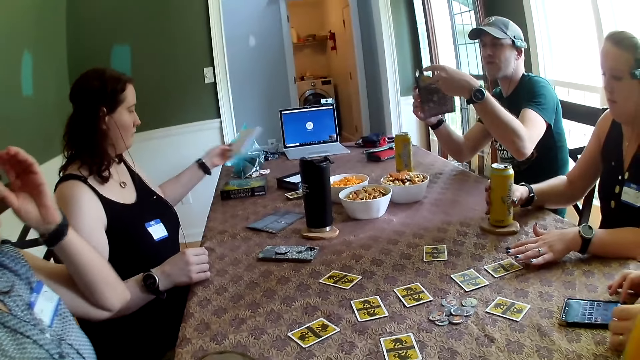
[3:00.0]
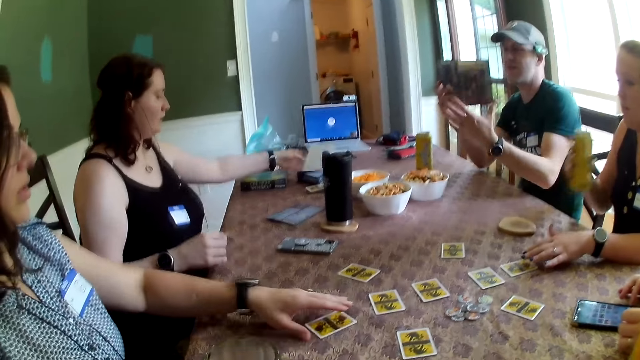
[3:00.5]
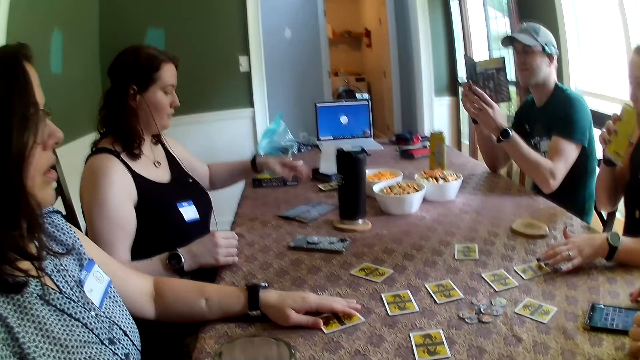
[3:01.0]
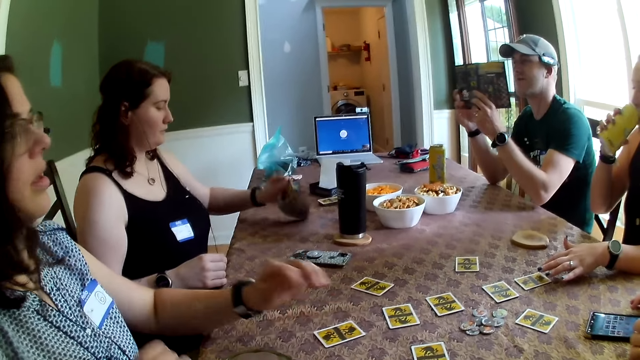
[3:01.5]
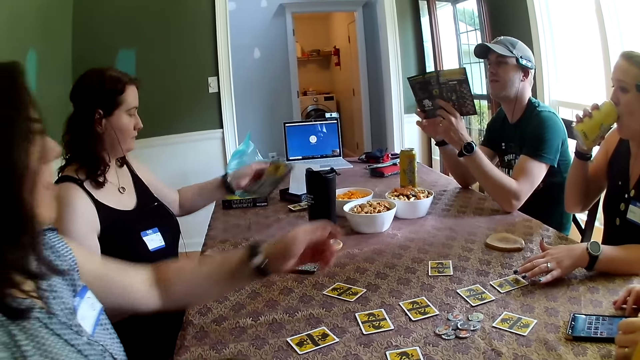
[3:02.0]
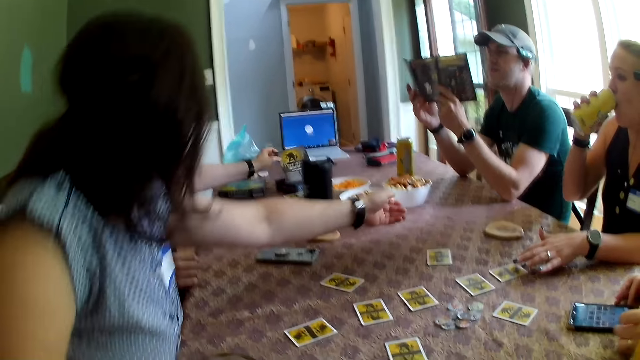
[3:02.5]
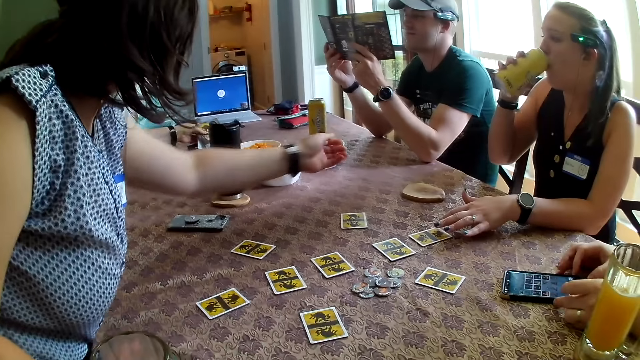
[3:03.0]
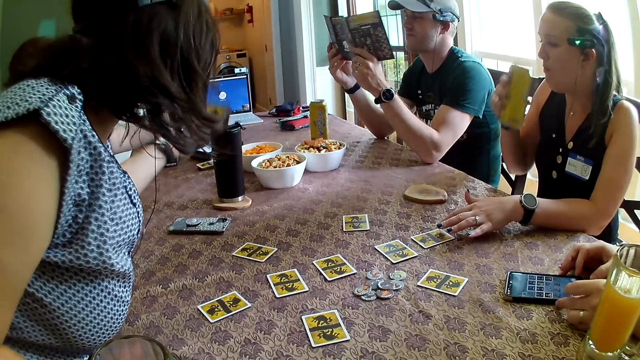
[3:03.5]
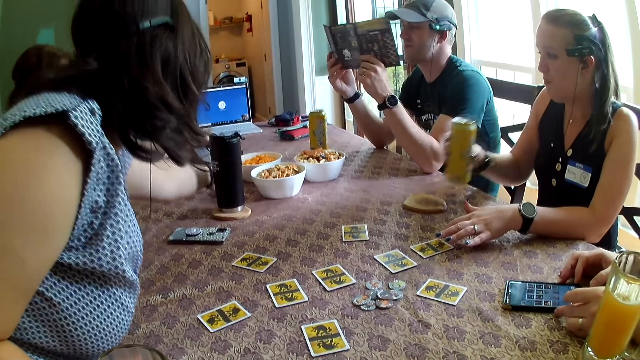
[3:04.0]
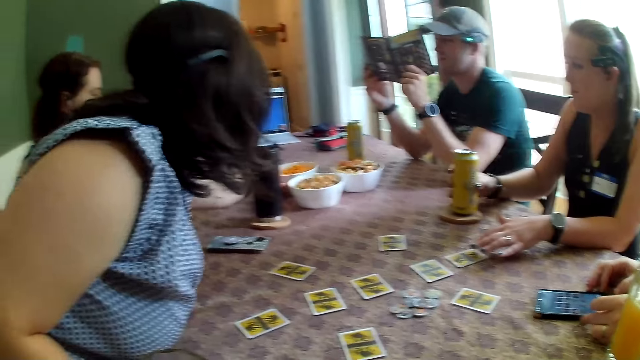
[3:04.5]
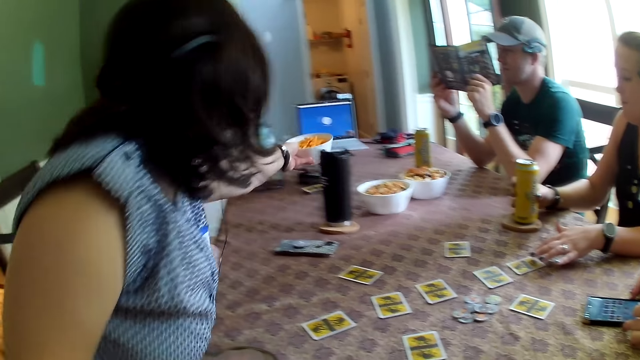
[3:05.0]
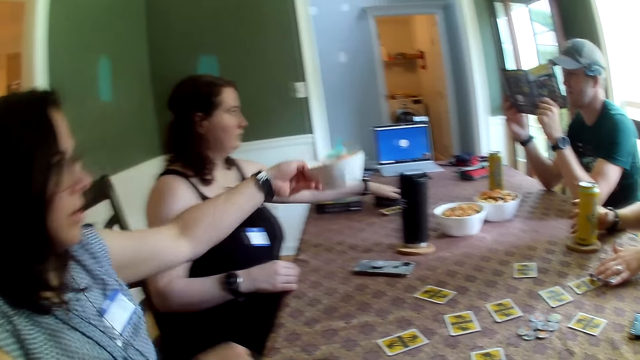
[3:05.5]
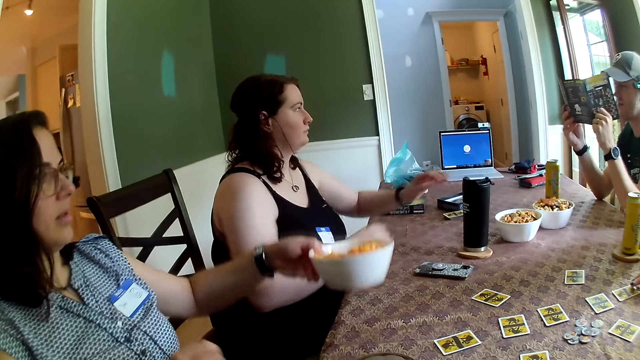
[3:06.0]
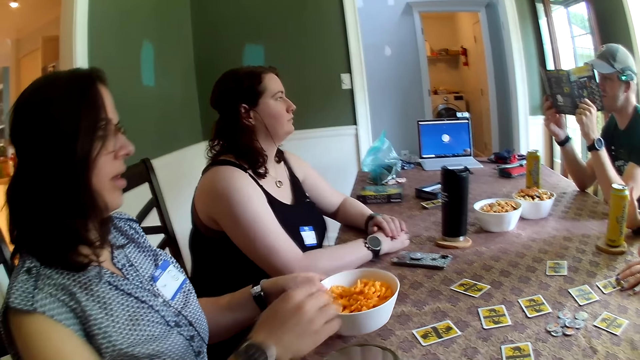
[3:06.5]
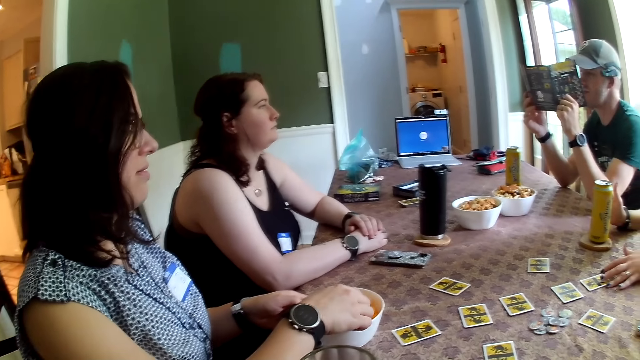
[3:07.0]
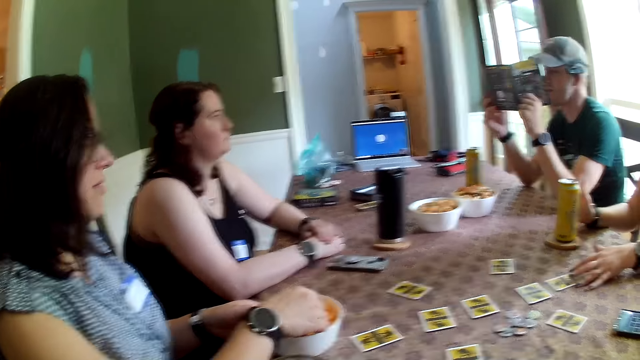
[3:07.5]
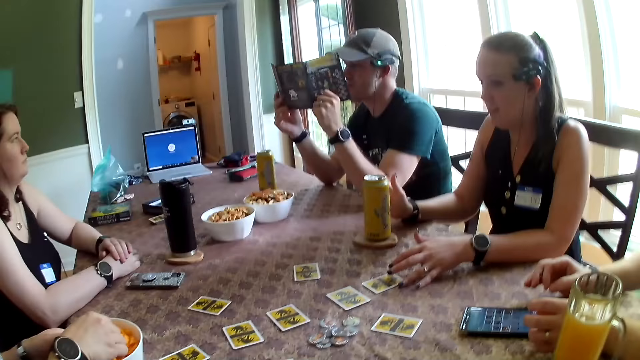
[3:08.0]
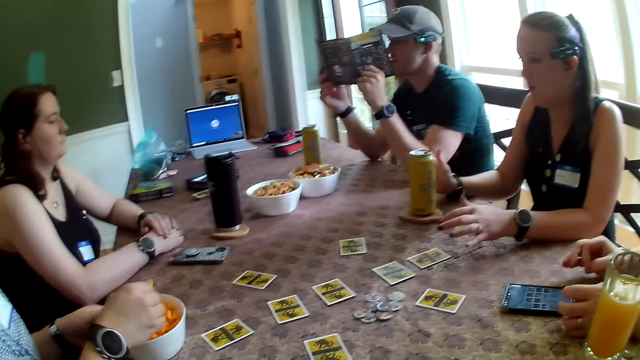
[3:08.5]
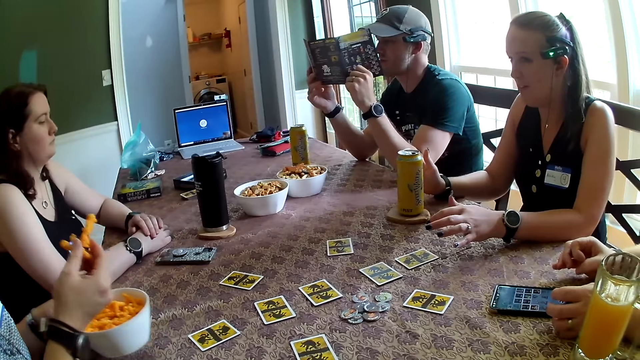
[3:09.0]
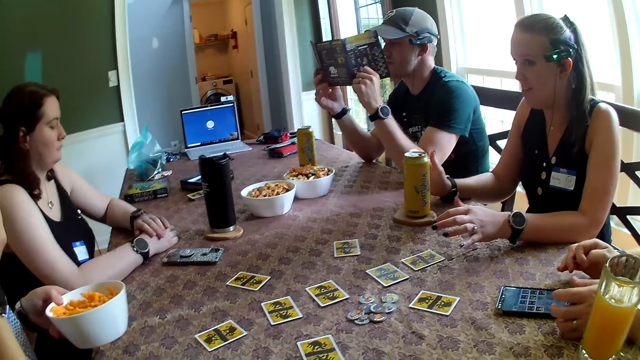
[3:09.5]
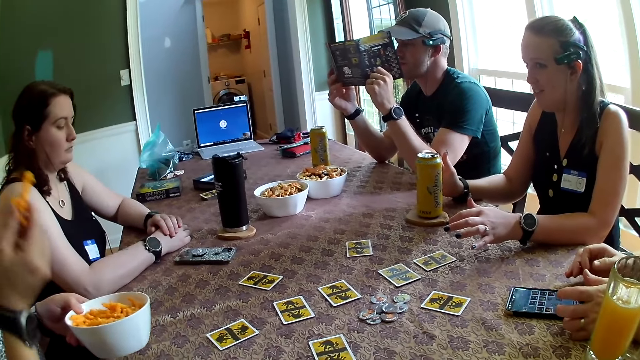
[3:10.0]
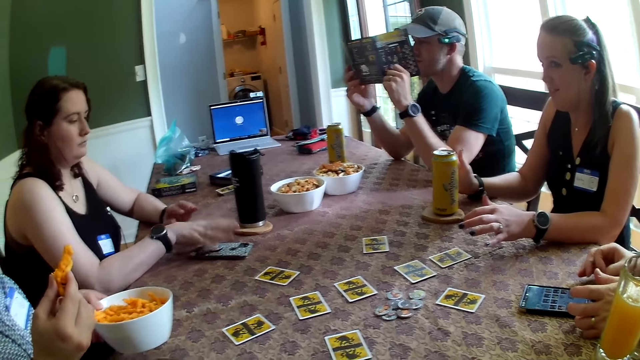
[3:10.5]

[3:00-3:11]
A woman picks up the canned drink on a wood coaster with her right hand. Another woman drops the paper in the game pack on the table with her left hand. The first woman drinks from the canned drink with her right hand. A third woman picks up the bowl of snacks on the table with her left hand. The third woman drops the bowl of snacks on the table with her left hand. The third woman picks snacks from the bowl with her right hand. The camera wearer looks around.

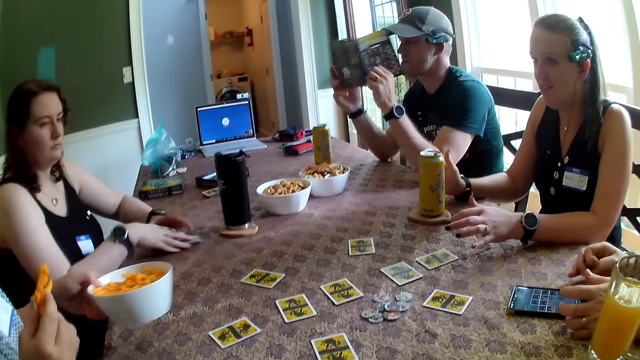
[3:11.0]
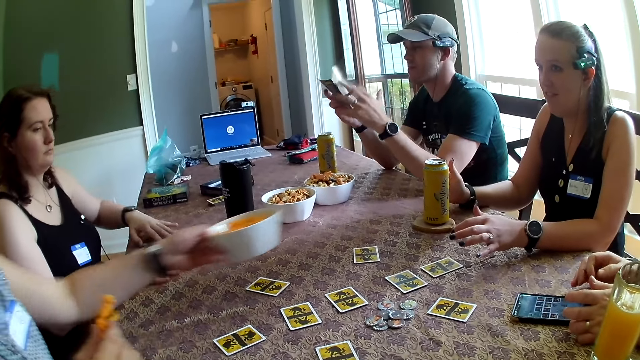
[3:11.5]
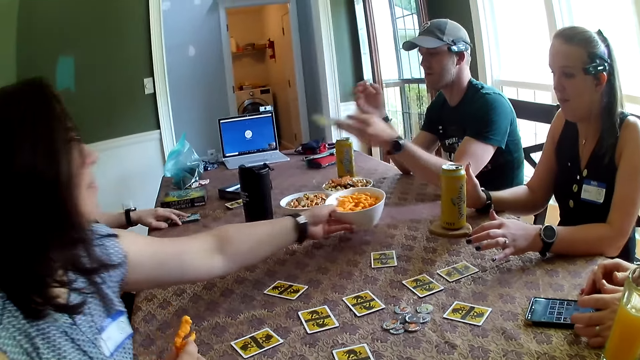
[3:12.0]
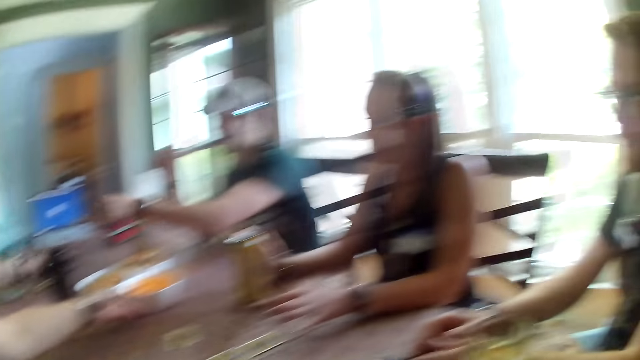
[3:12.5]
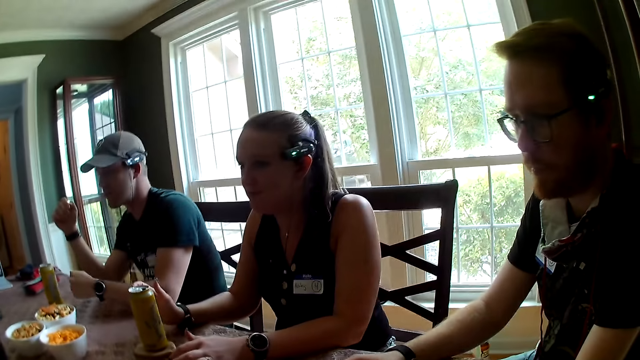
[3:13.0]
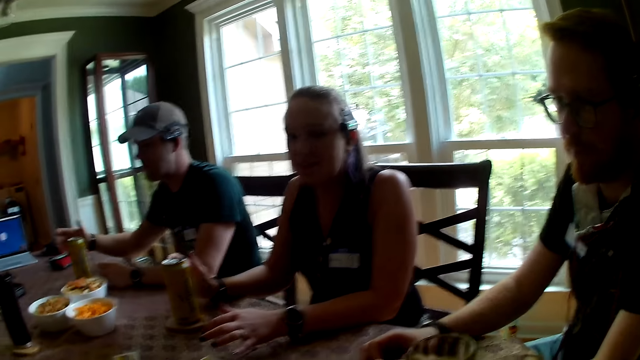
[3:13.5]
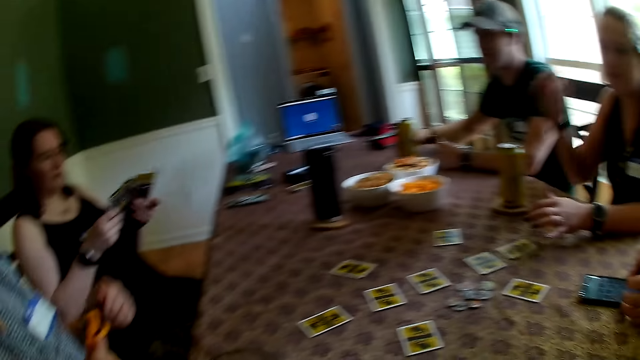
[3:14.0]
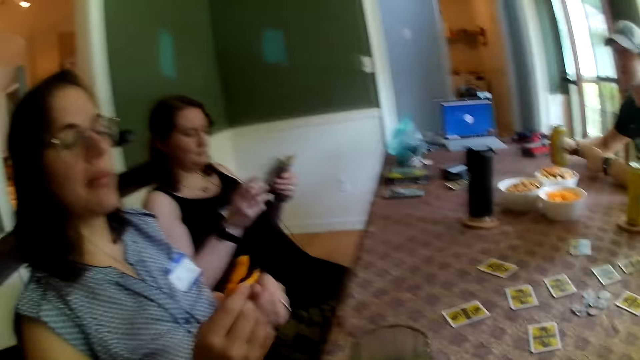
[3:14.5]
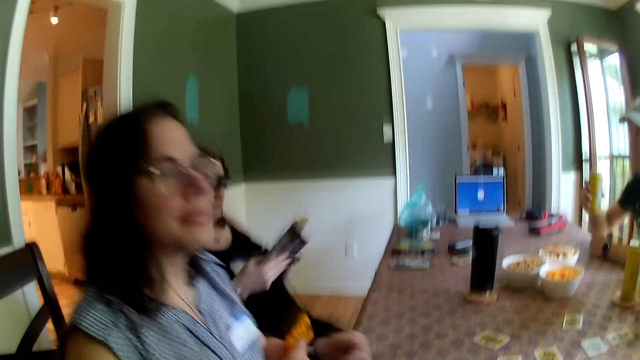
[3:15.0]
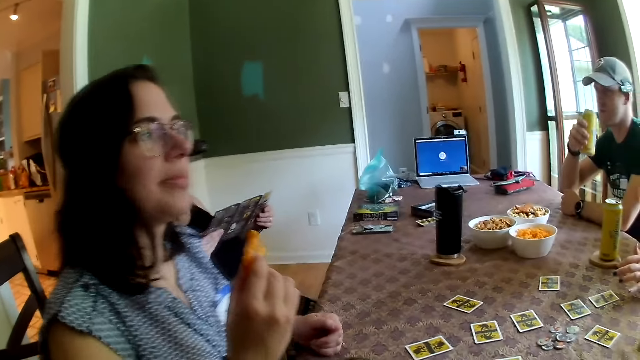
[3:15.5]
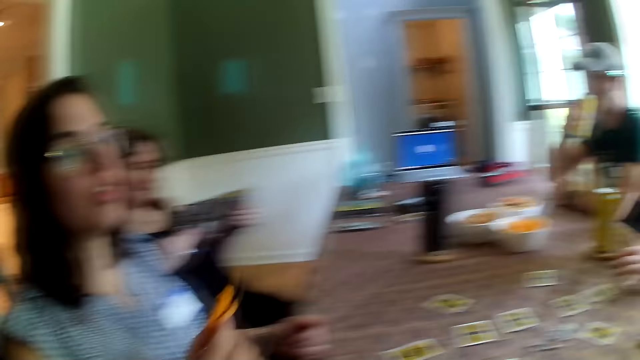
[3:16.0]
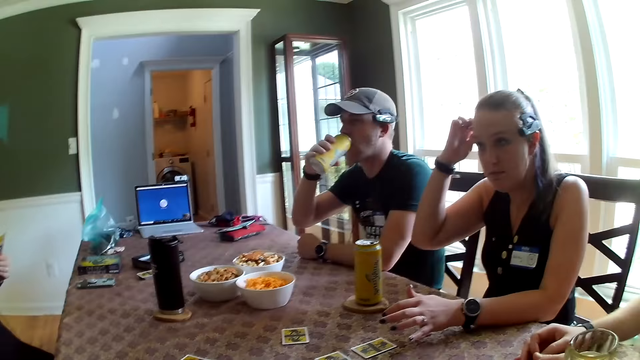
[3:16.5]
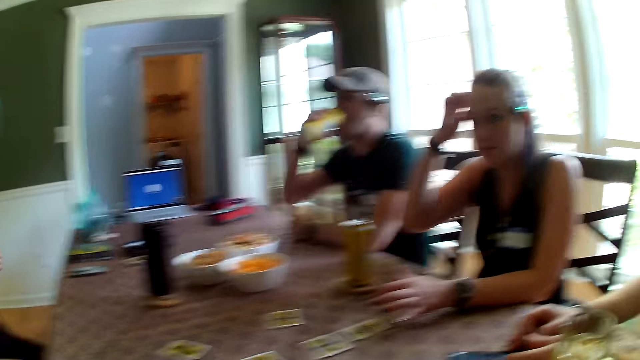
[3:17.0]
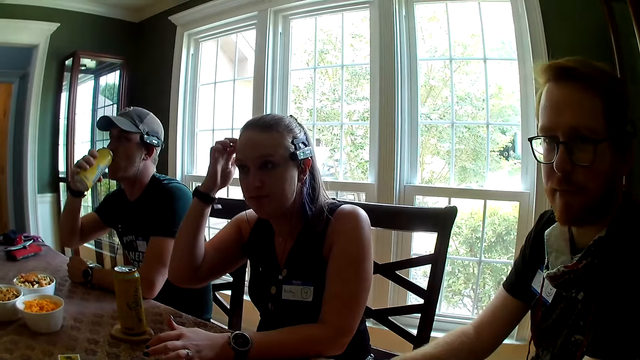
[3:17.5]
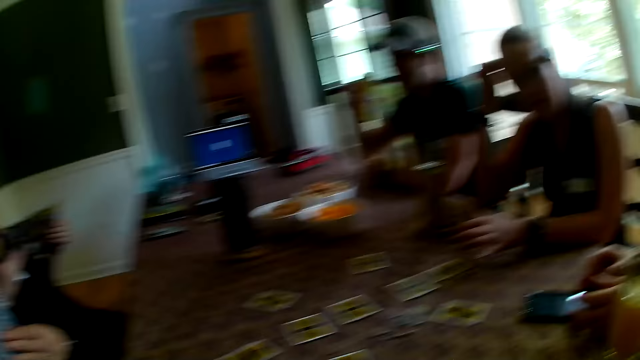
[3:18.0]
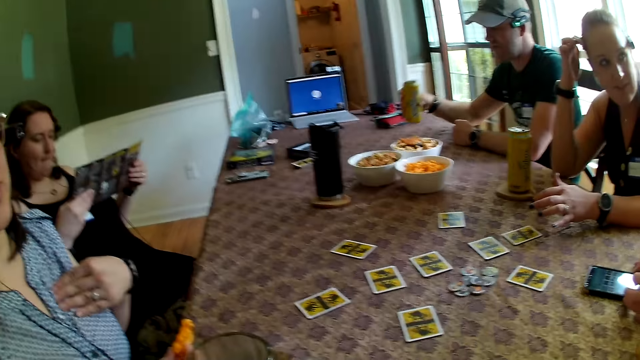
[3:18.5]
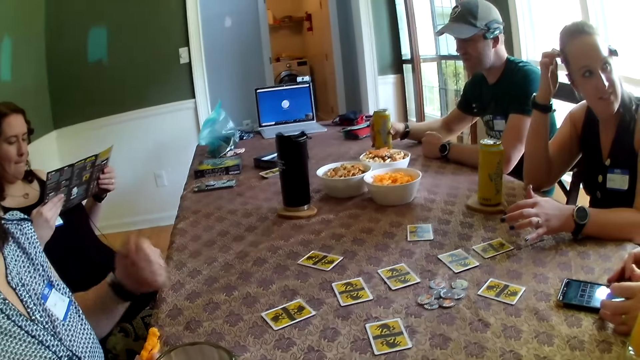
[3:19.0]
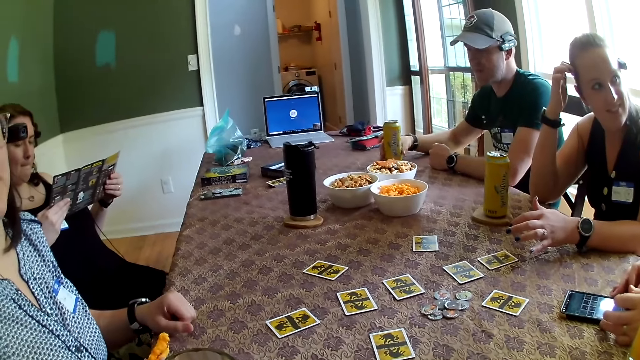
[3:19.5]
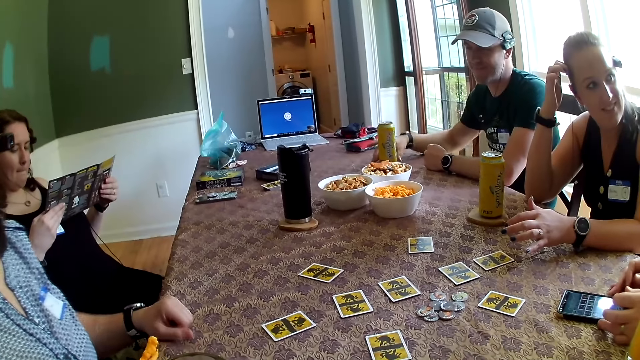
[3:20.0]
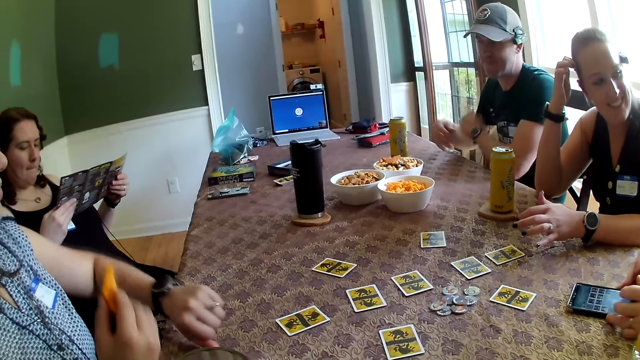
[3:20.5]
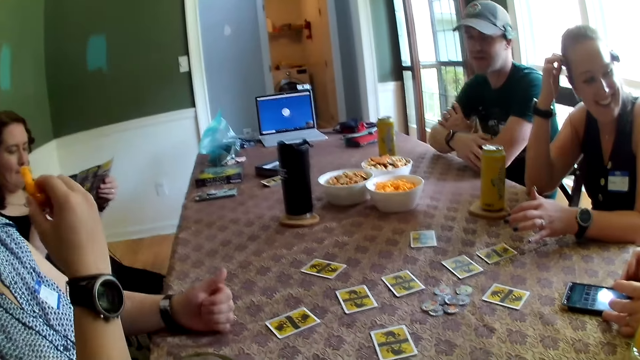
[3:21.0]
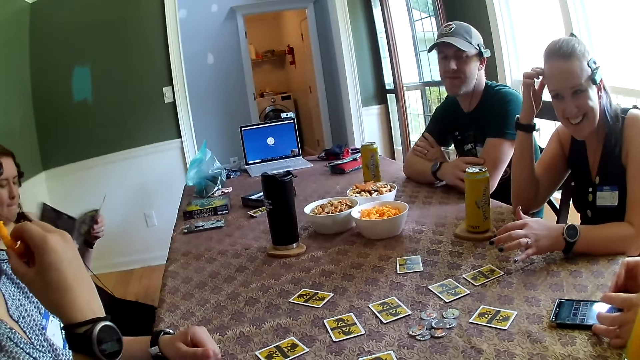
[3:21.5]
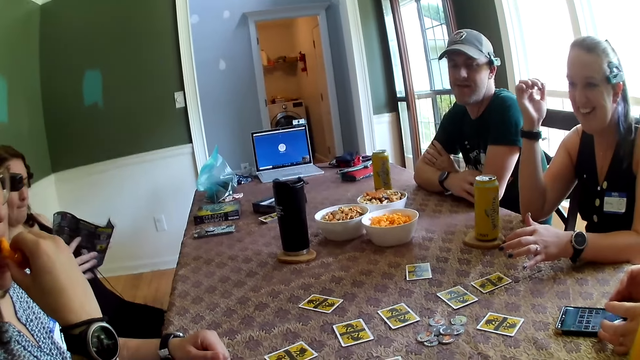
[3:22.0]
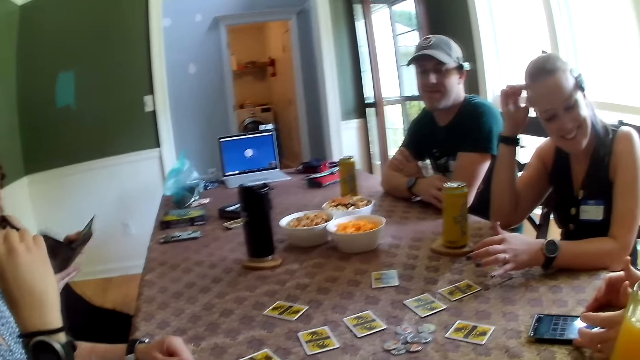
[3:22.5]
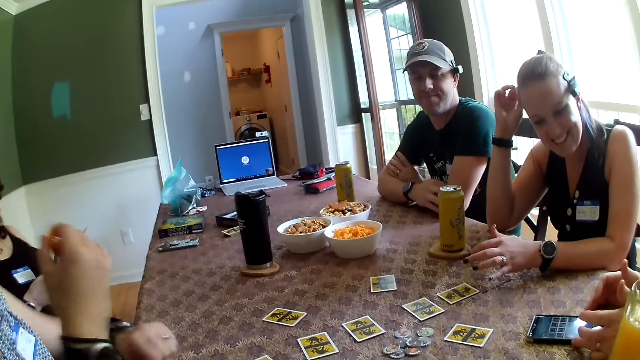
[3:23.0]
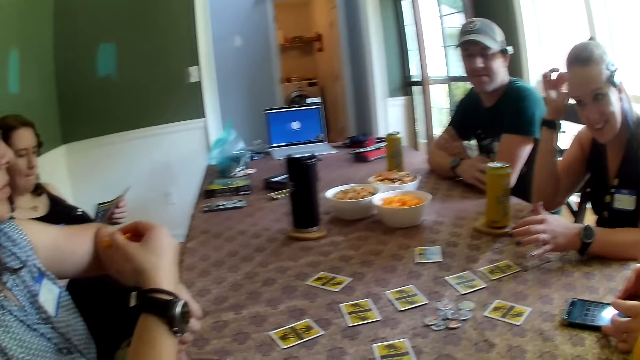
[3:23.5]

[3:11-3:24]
A woman moves the phone on the table with her left hand. Another woman drops the bowl of snacks on the table with her left hand. A woman takes the pamphlet from the man with her left hand. The man picks up the canned drink on the wood coaster with his right hand. The man drinks from the canned drink with his right hand. The man drops the canned drink on the wood coaster with his right hand. The second woman eats the snacks with her right hand.
